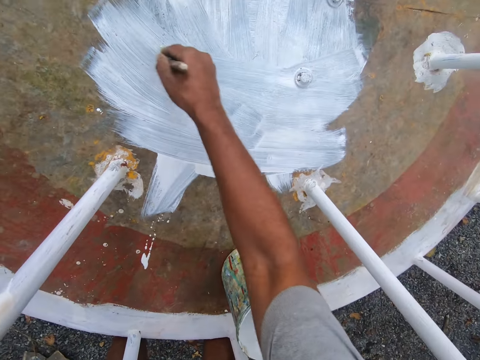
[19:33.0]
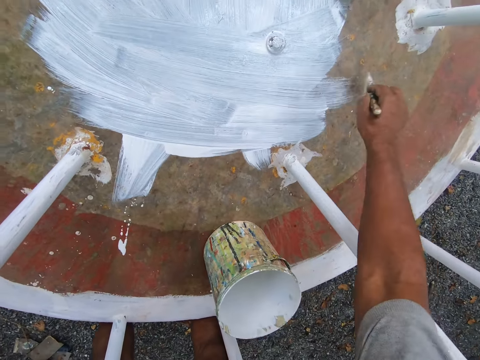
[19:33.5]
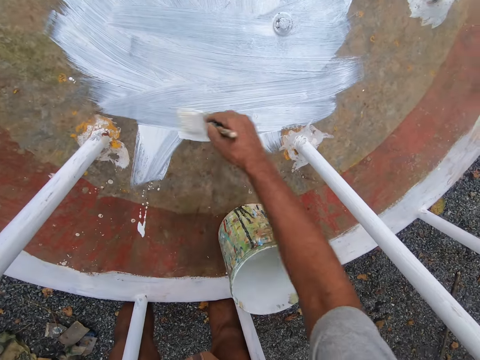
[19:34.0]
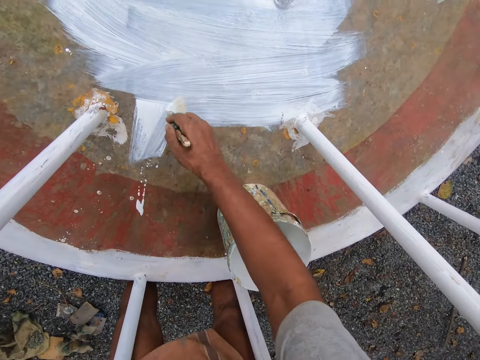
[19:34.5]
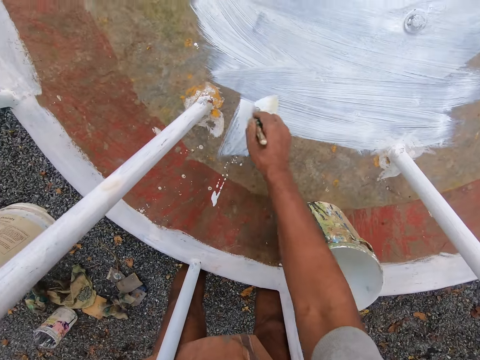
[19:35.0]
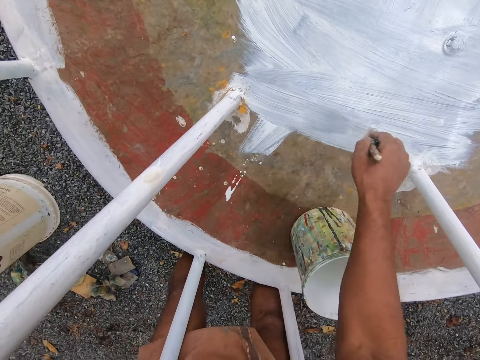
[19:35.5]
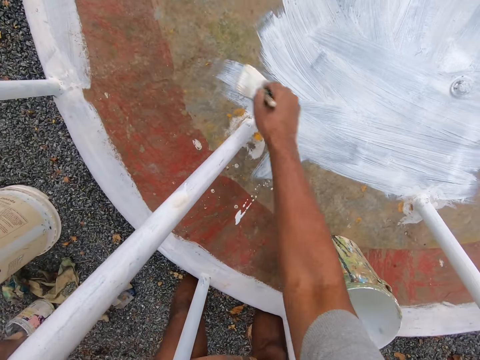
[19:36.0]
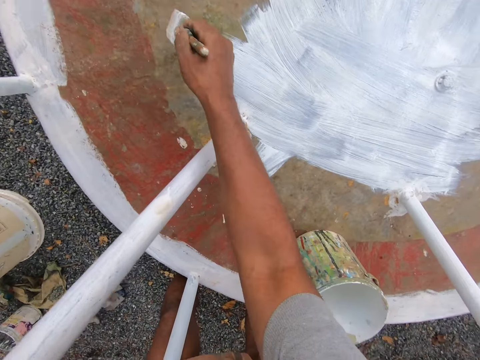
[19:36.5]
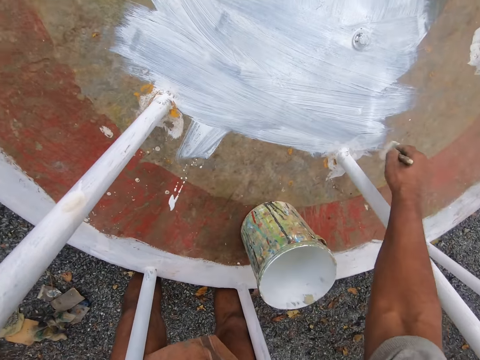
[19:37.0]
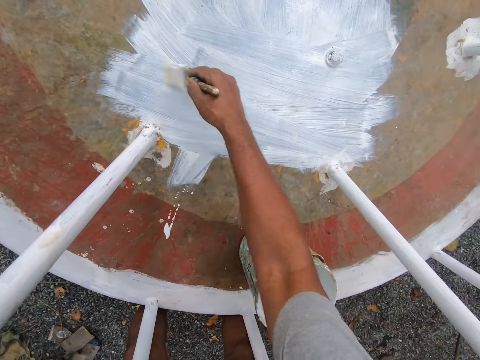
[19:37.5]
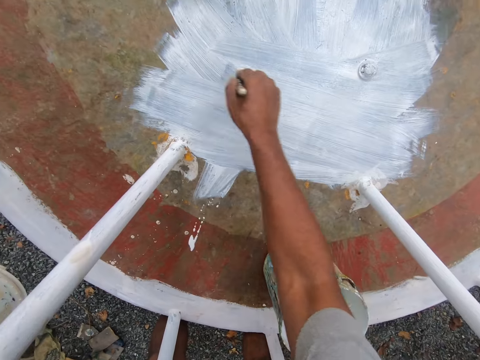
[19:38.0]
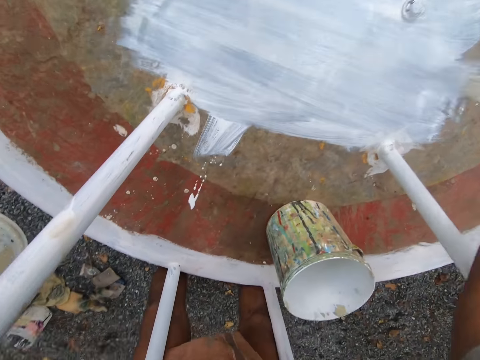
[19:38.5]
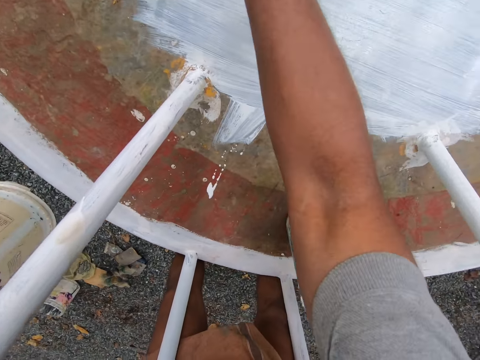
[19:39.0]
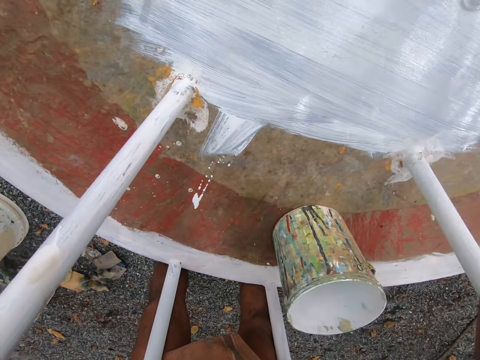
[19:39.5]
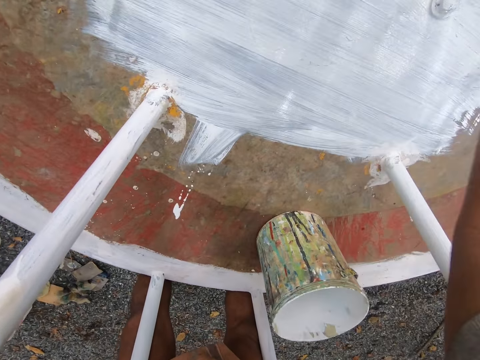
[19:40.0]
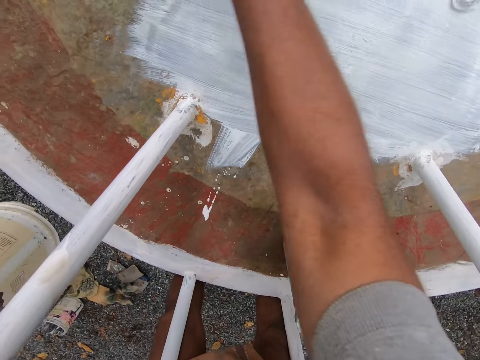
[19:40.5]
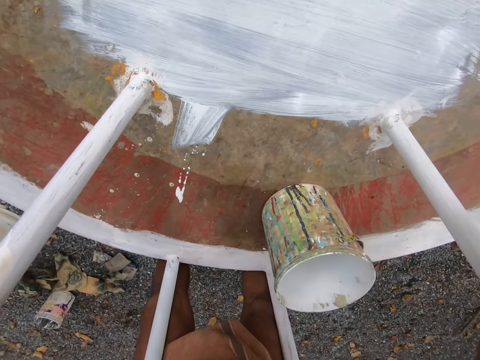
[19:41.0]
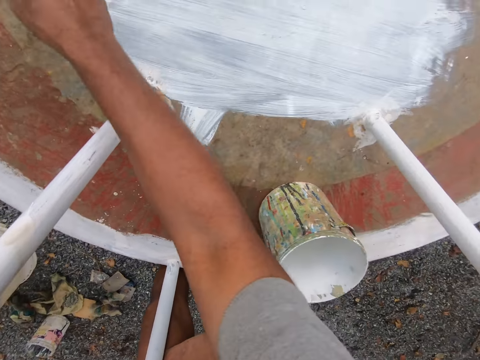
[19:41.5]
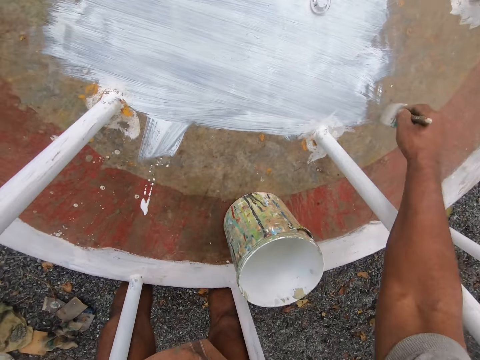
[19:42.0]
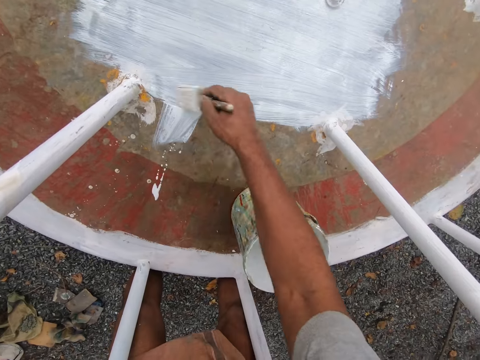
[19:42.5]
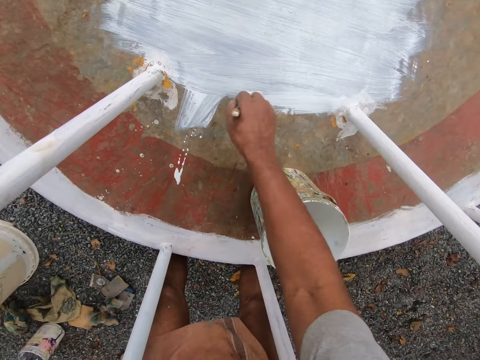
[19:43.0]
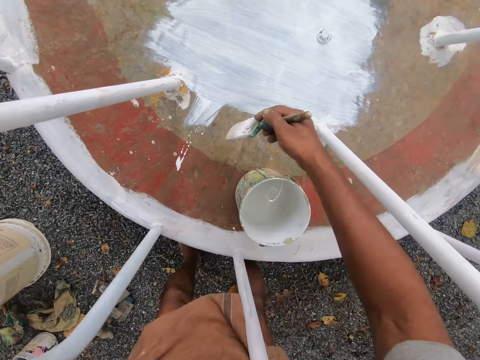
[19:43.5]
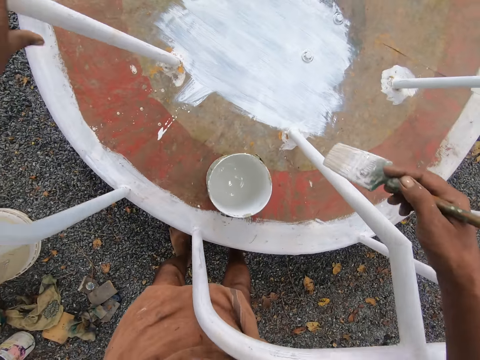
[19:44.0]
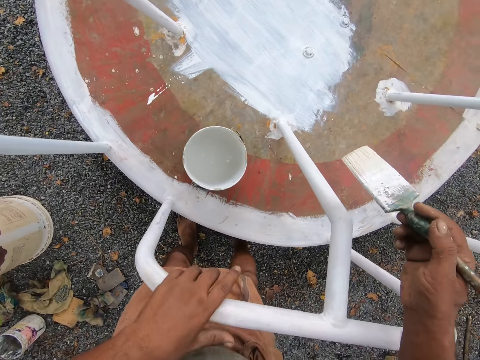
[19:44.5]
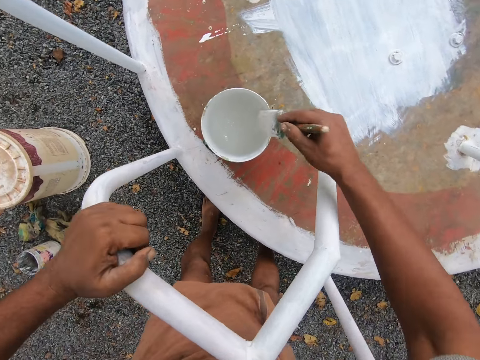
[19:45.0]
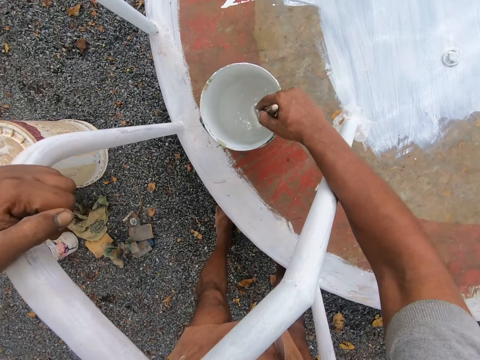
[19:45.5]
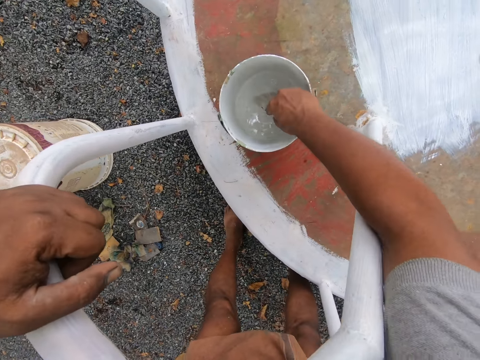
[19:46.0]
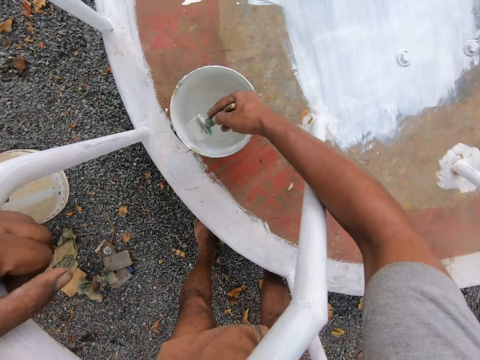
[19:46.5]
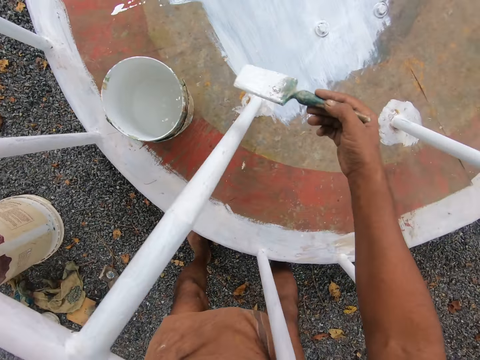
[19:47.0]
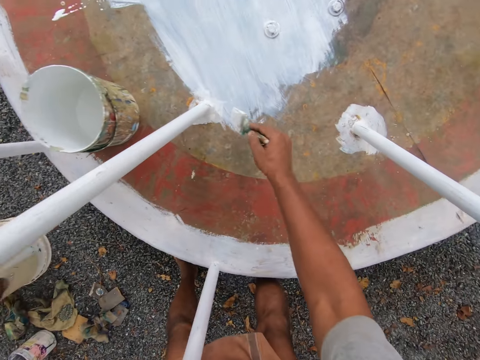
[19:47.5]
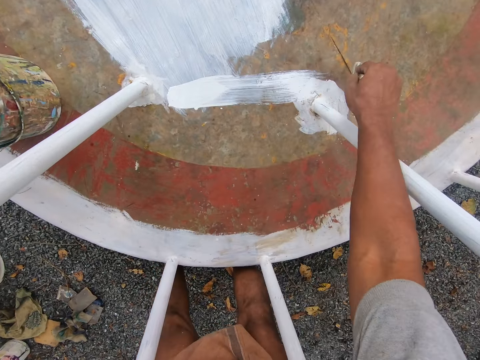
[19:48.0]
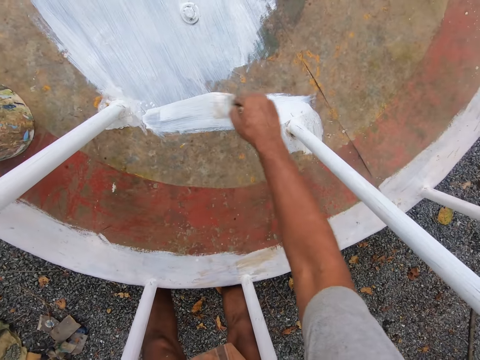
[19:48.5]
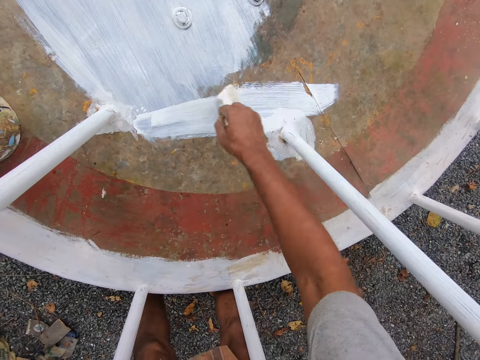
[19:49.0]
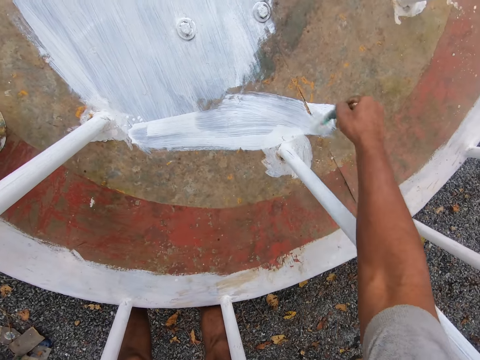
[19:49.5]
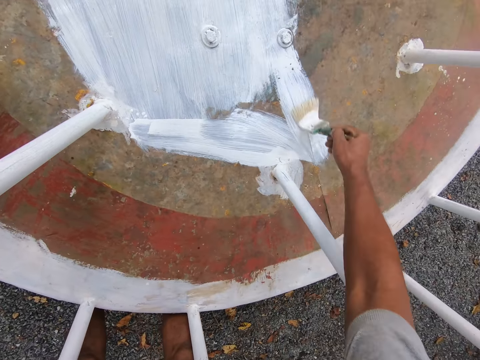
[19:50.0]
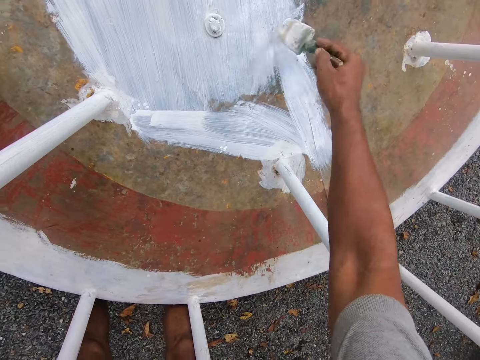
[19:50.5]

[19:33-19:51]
The camera wearer holds another railing with his left hand. He repositions his left hand on the playground roundabout. He dips the paint brush in his right hand into the paint bucket on the playground roundabout. He removes the paint brush from the bucket. He paints the bottom part of the playground roundabout with the paint brush in his right hand.

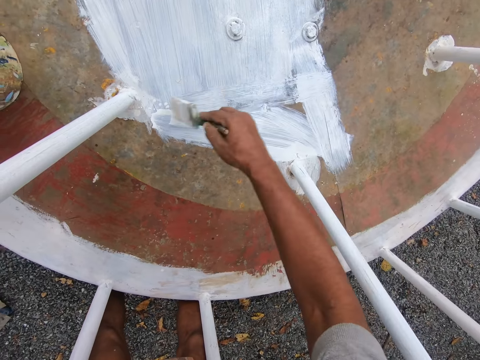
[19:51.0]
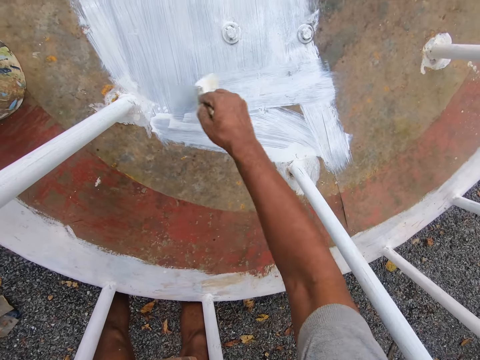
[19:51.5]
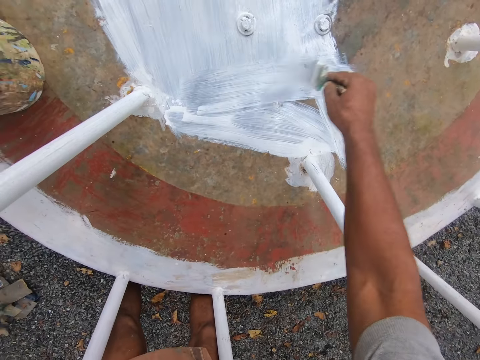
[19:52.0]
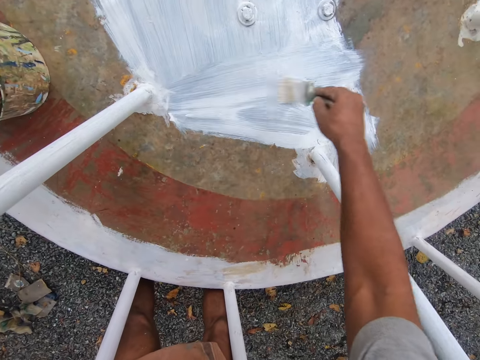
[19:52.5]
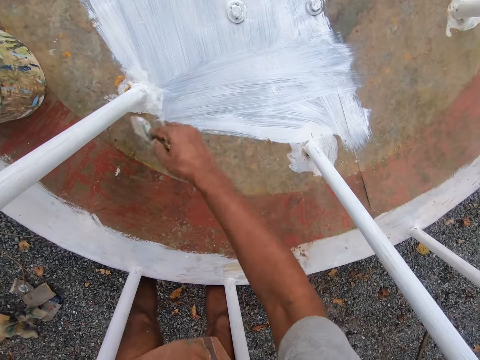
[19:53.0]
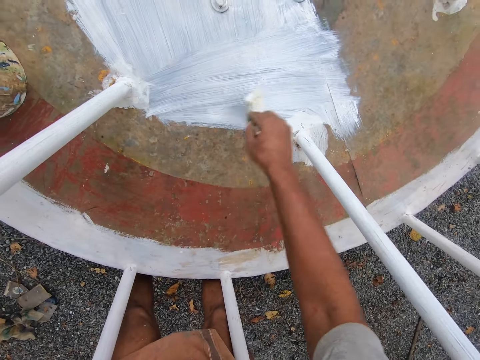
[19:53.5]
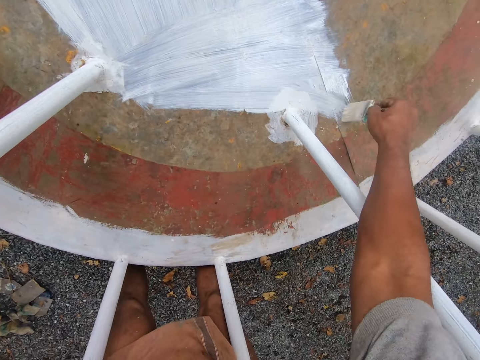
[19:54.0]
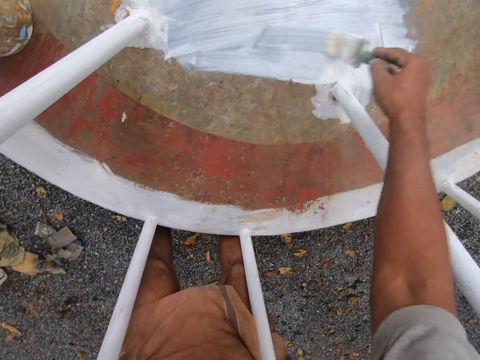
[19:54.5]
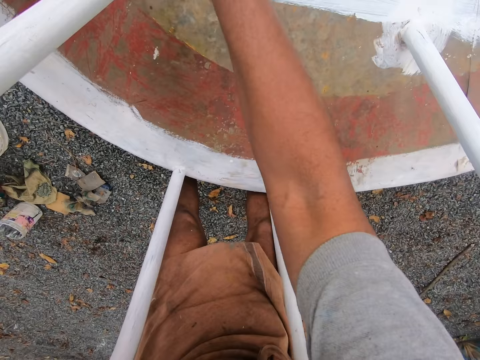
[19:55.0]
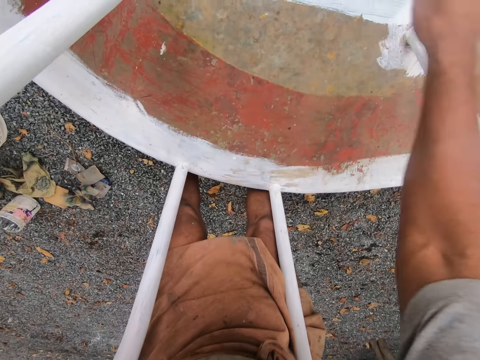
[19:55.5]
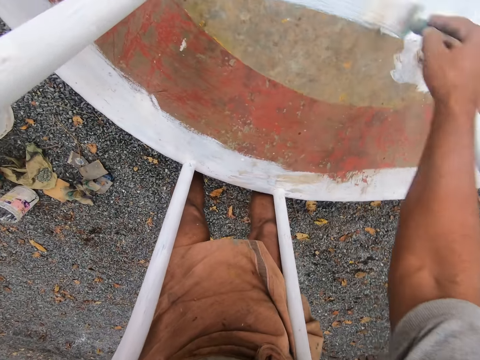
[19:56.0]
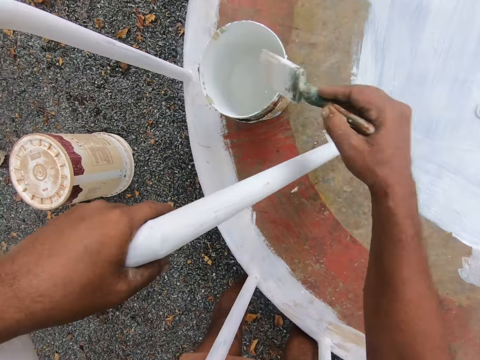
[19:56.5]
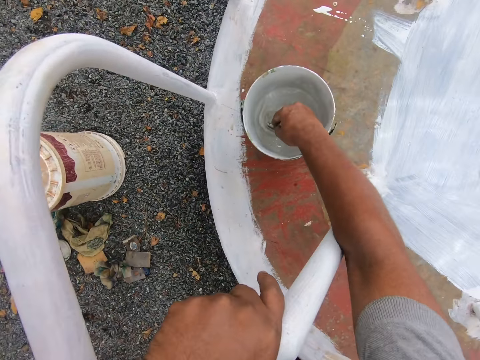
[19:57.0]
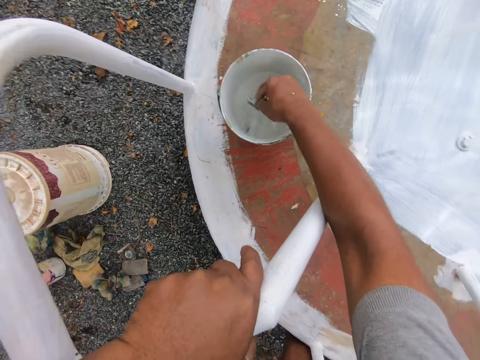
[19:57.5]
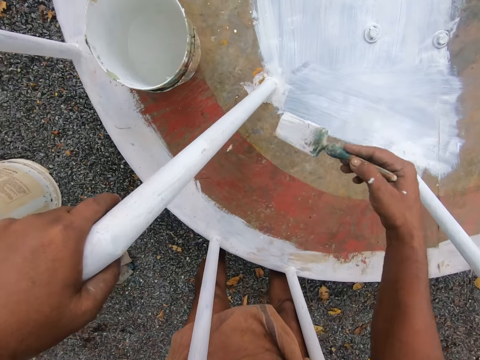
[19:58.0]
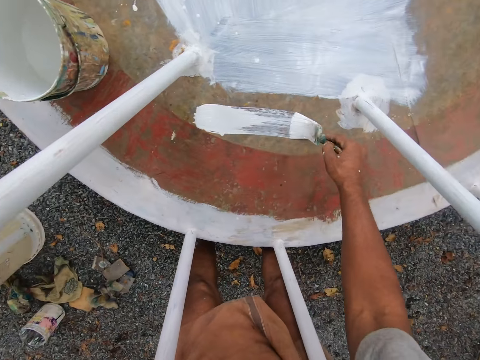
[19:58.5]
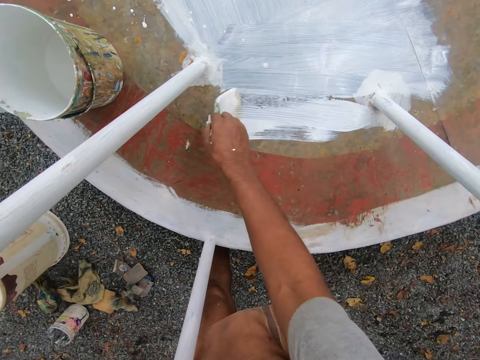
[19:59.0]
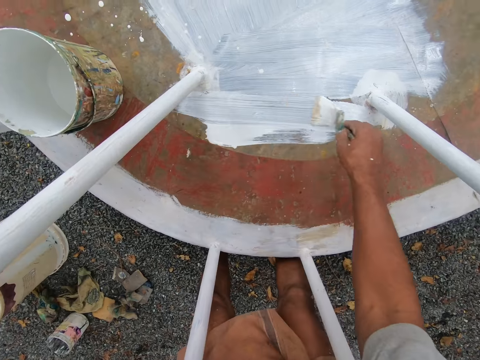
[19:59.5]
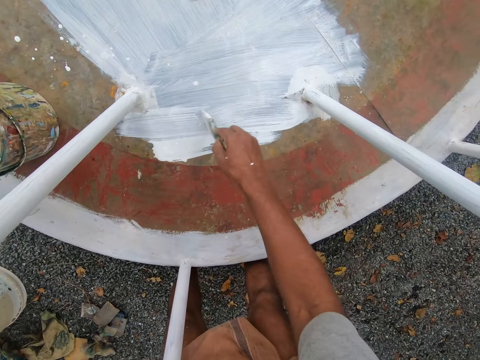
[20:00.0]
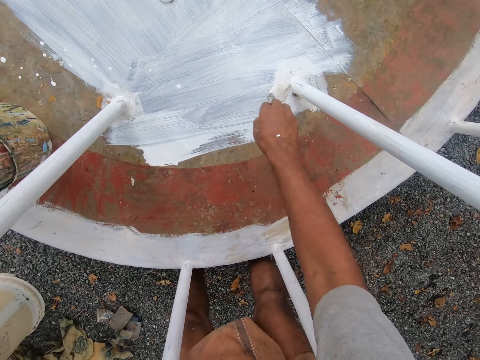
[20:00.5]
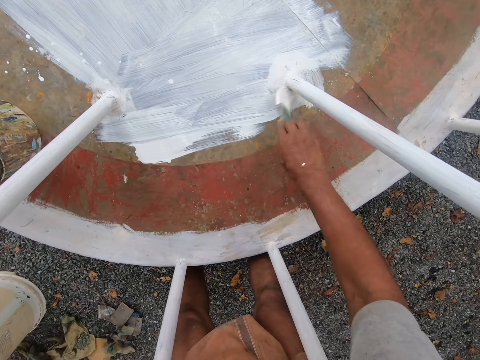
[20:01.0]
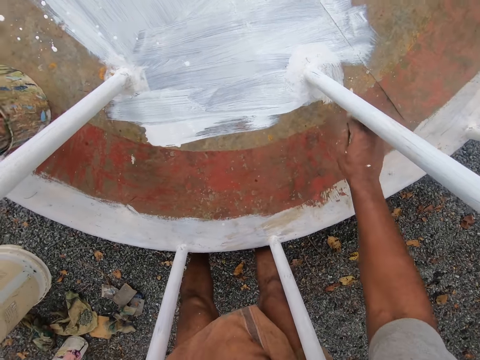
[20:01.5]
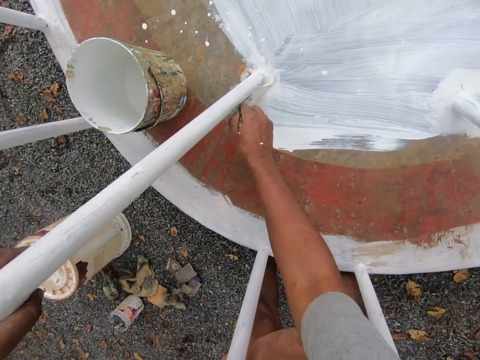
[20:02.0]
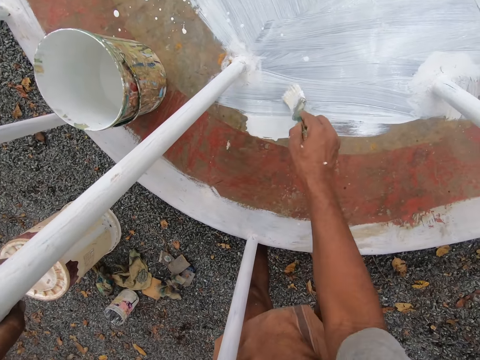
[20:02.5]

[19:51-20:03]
The camera wearer dips the paint brush in his right hand into the paint bucket on the playground roundabout. He removes the paint brush from the bucket. He paints the bottom part of the playground roundabout with the paint brush in his right hand.
